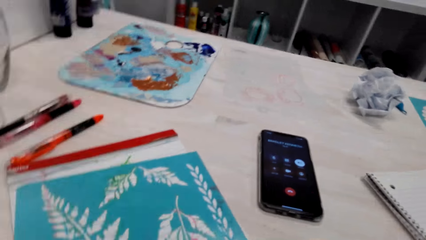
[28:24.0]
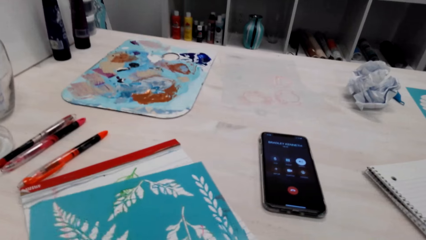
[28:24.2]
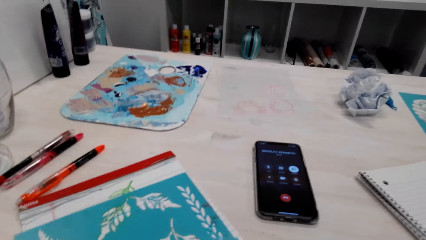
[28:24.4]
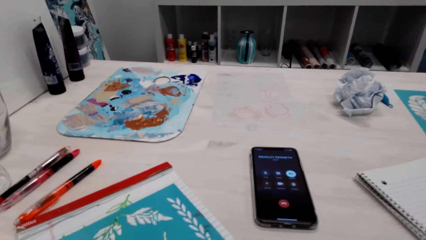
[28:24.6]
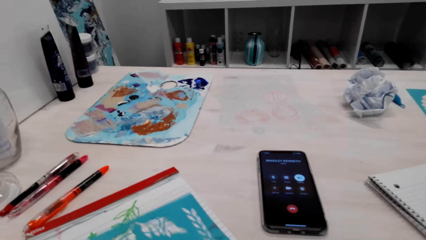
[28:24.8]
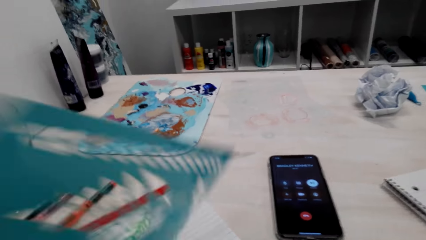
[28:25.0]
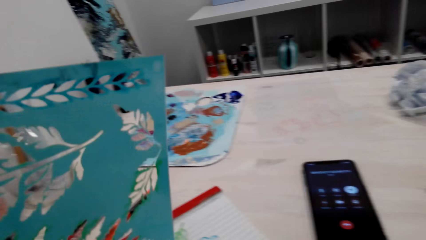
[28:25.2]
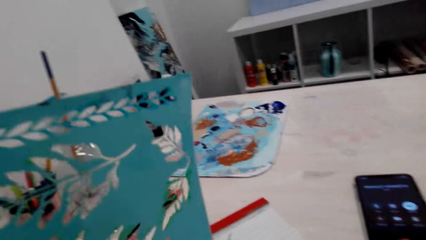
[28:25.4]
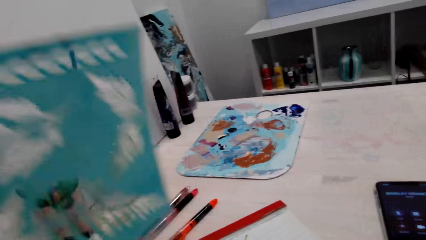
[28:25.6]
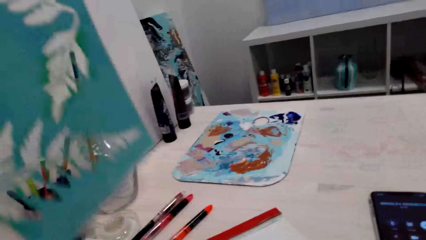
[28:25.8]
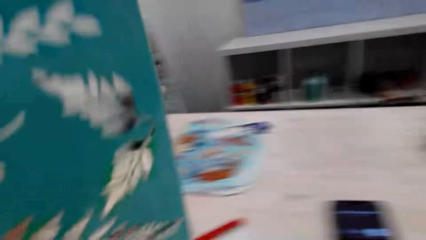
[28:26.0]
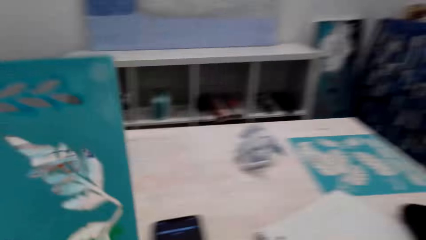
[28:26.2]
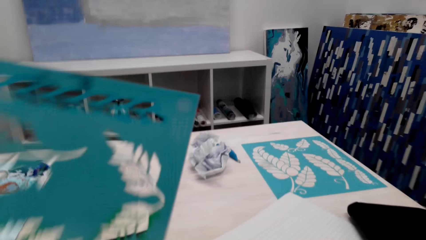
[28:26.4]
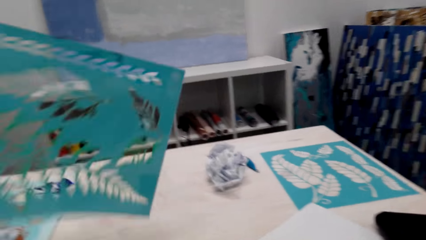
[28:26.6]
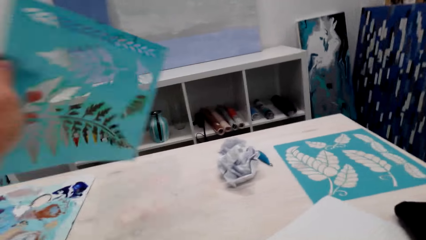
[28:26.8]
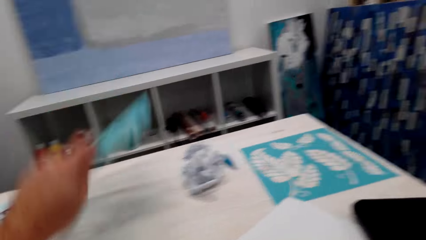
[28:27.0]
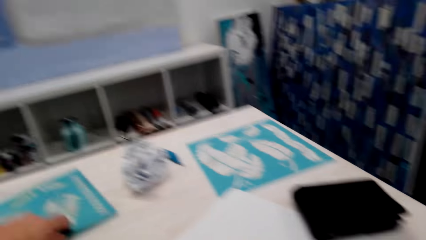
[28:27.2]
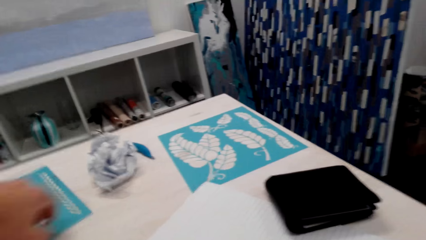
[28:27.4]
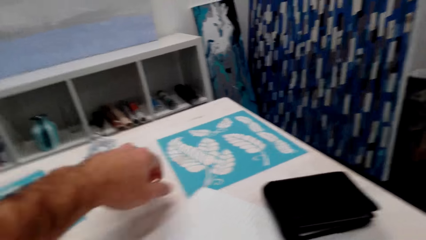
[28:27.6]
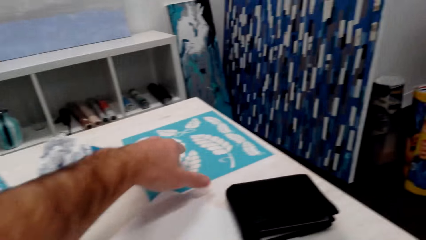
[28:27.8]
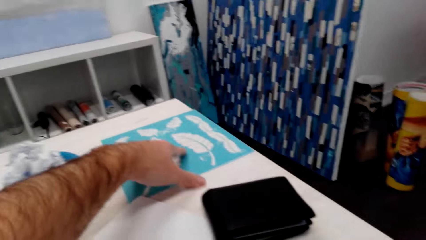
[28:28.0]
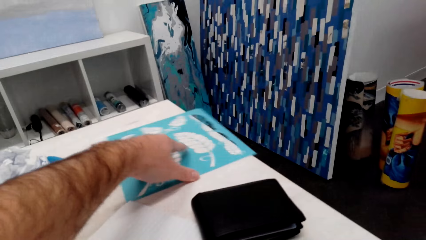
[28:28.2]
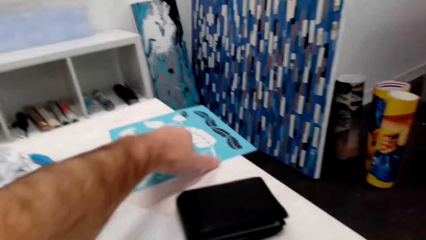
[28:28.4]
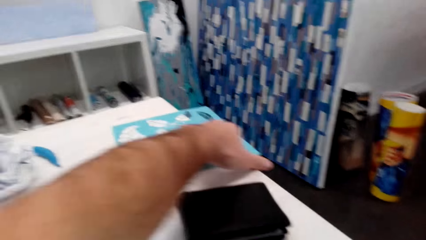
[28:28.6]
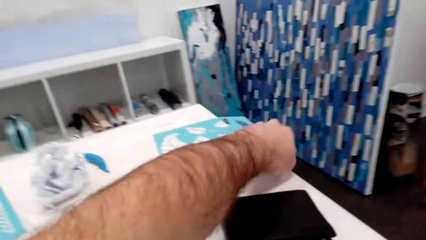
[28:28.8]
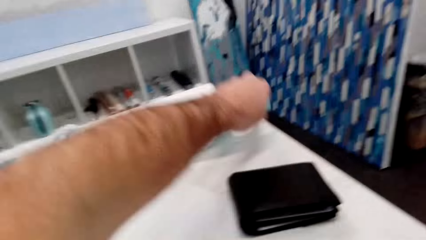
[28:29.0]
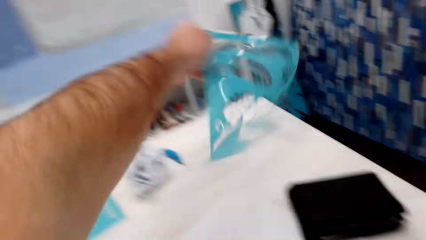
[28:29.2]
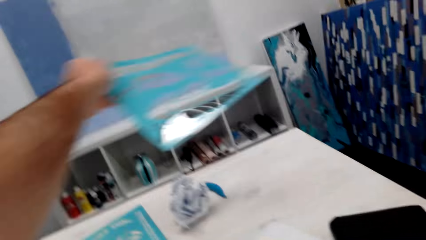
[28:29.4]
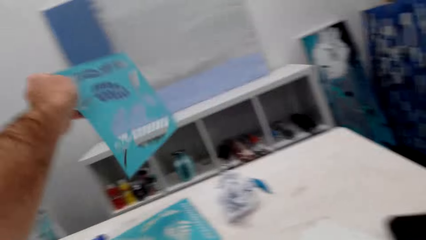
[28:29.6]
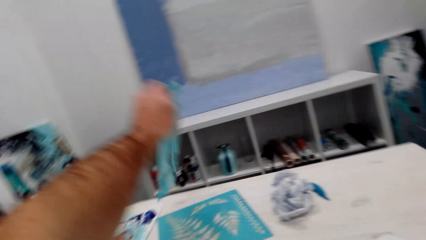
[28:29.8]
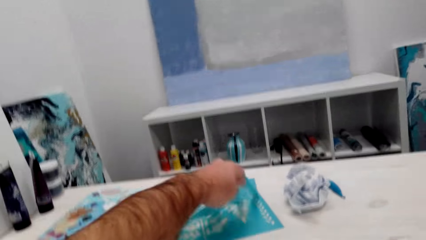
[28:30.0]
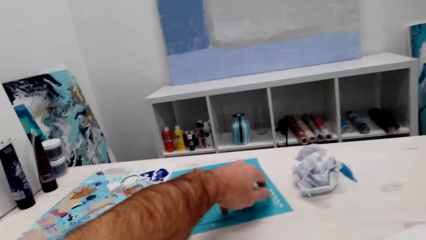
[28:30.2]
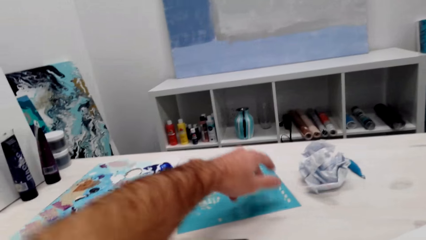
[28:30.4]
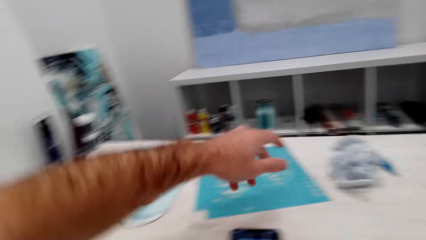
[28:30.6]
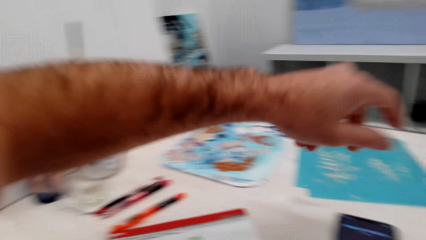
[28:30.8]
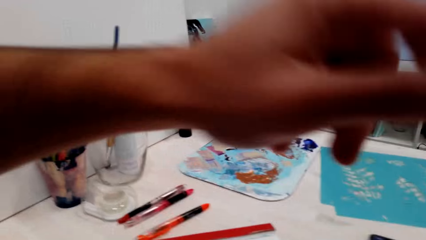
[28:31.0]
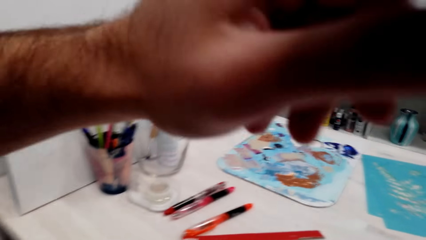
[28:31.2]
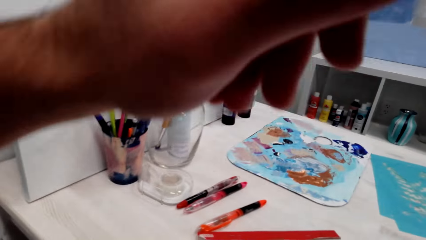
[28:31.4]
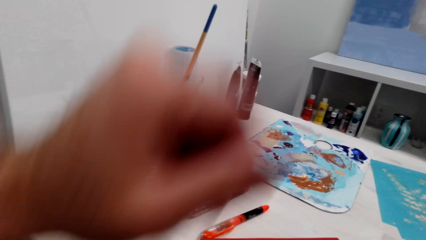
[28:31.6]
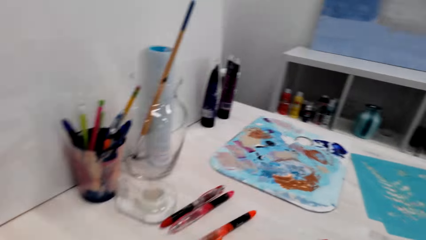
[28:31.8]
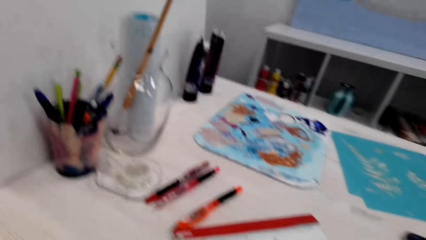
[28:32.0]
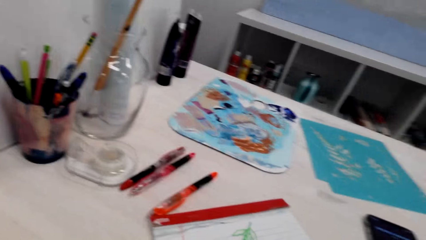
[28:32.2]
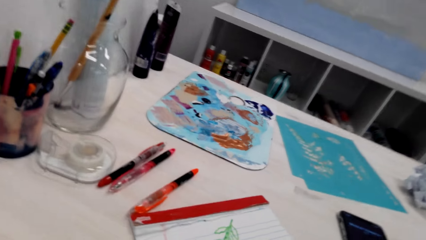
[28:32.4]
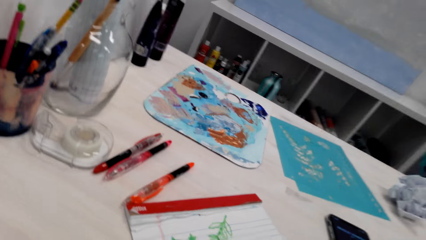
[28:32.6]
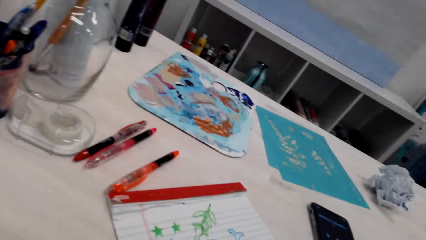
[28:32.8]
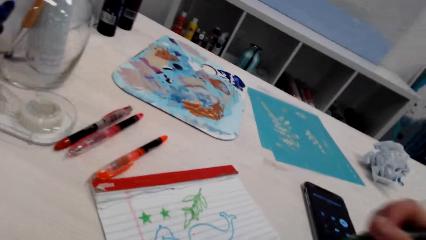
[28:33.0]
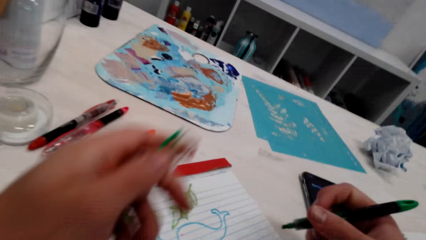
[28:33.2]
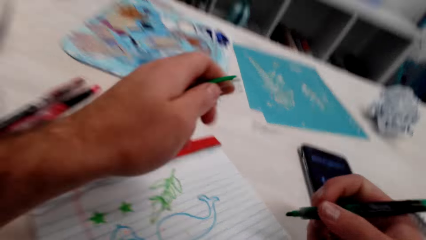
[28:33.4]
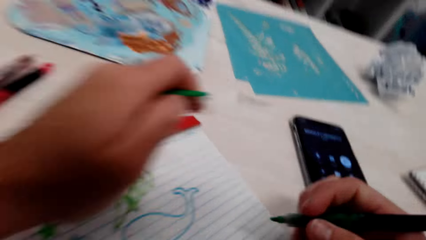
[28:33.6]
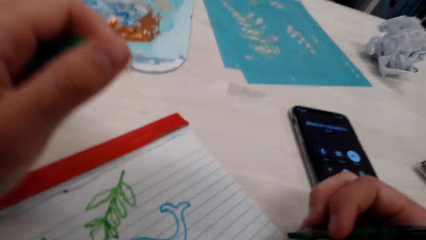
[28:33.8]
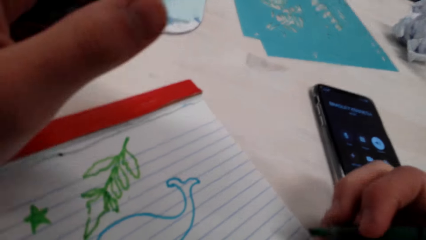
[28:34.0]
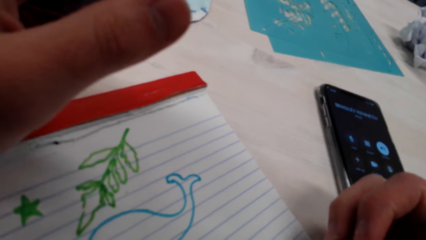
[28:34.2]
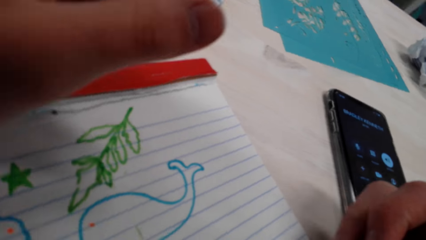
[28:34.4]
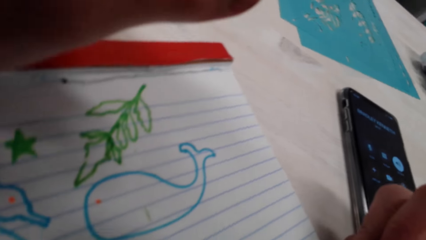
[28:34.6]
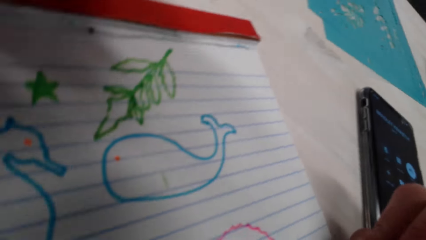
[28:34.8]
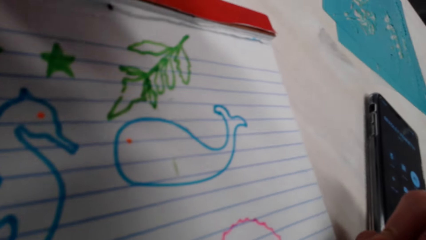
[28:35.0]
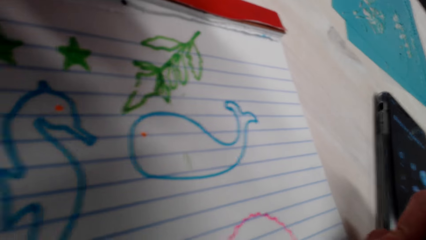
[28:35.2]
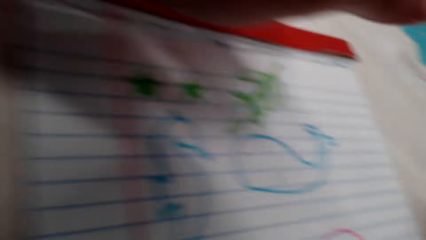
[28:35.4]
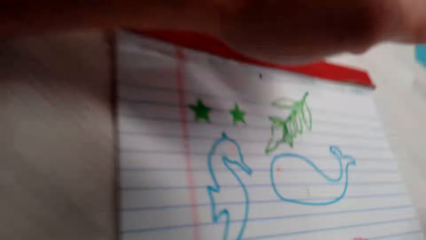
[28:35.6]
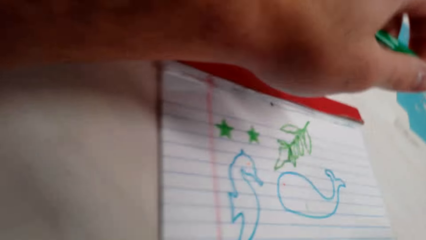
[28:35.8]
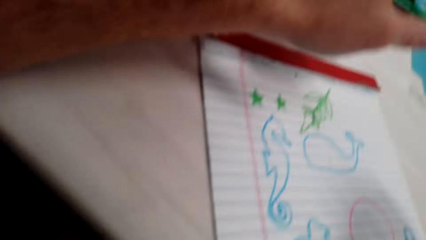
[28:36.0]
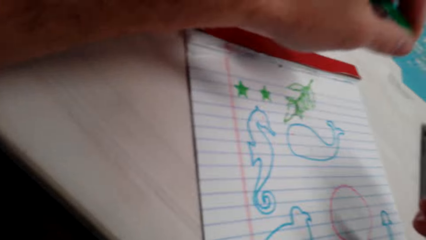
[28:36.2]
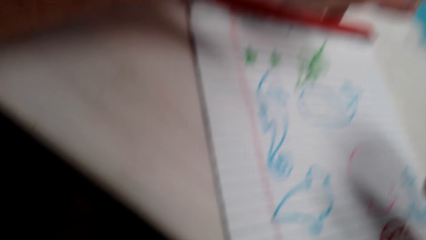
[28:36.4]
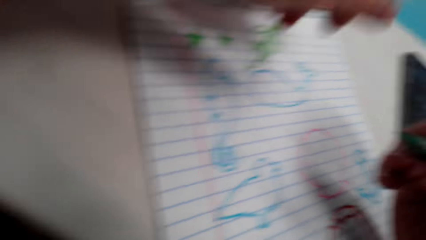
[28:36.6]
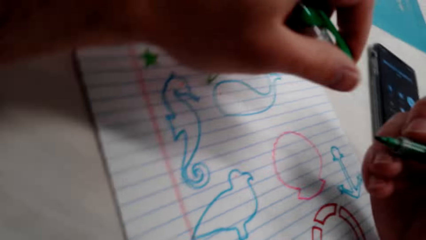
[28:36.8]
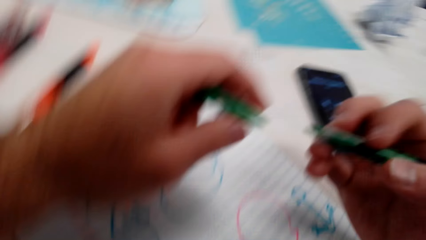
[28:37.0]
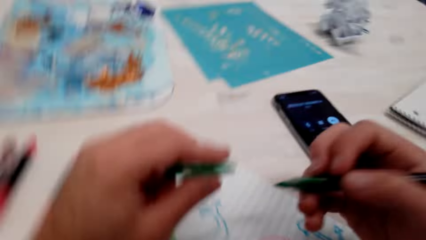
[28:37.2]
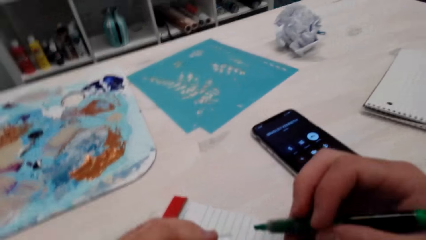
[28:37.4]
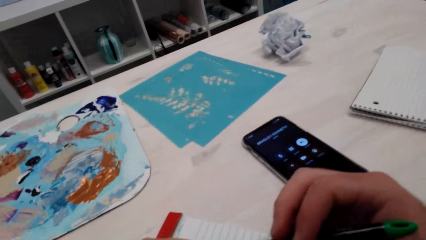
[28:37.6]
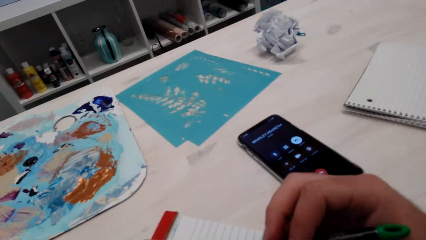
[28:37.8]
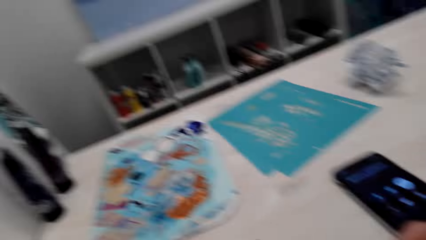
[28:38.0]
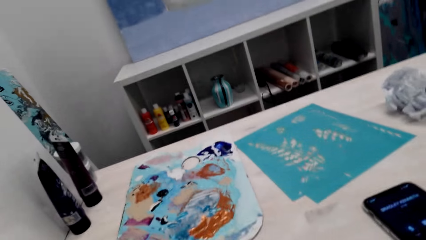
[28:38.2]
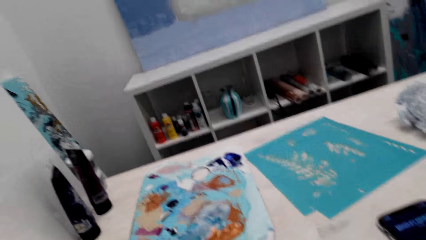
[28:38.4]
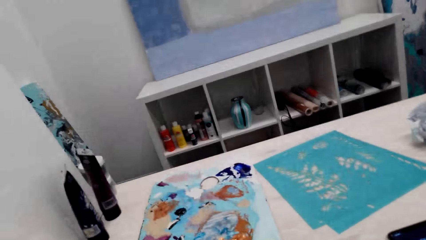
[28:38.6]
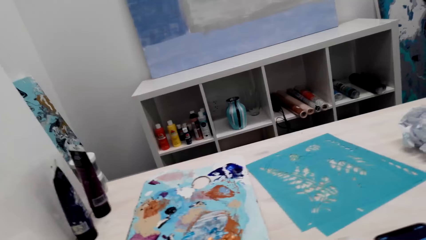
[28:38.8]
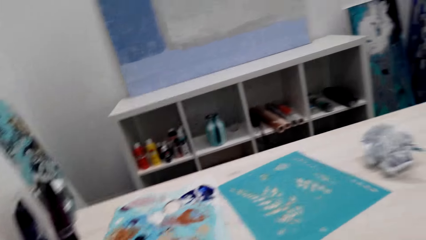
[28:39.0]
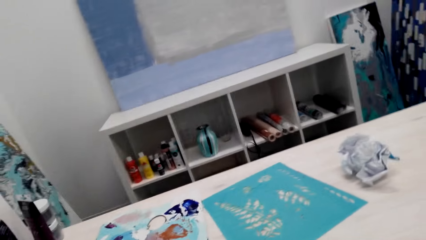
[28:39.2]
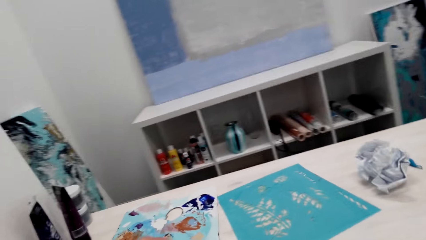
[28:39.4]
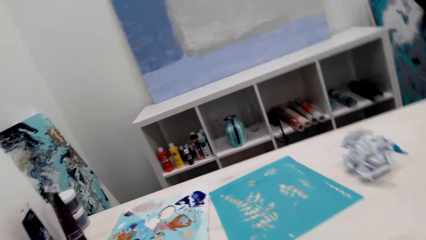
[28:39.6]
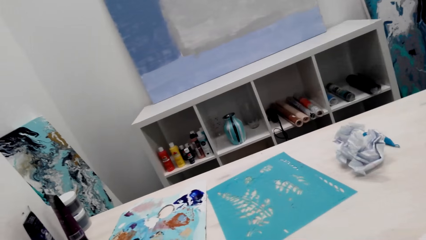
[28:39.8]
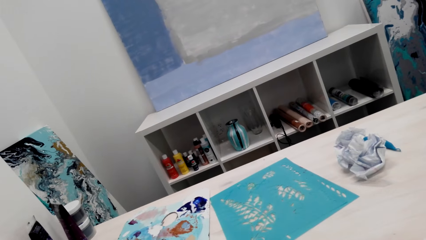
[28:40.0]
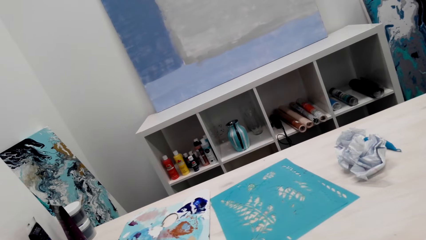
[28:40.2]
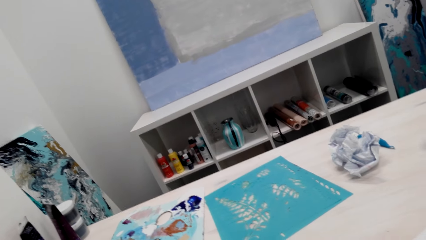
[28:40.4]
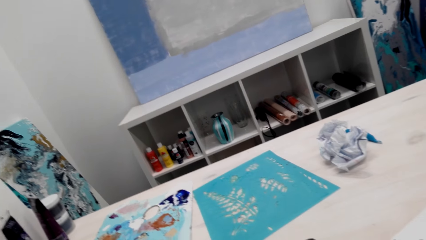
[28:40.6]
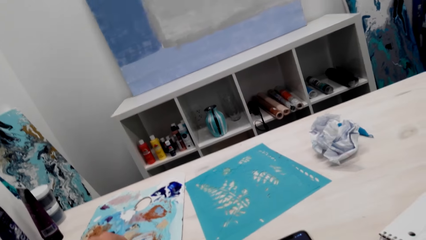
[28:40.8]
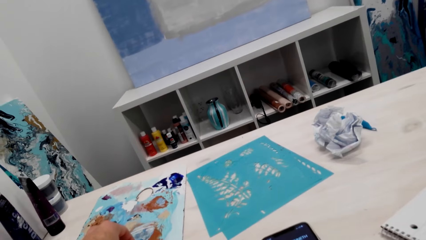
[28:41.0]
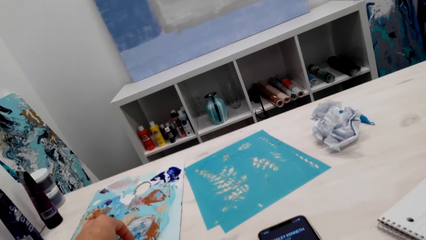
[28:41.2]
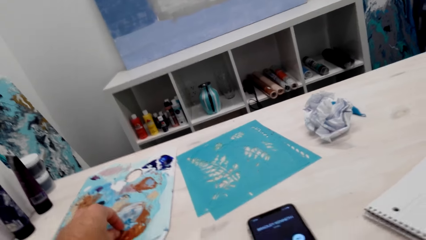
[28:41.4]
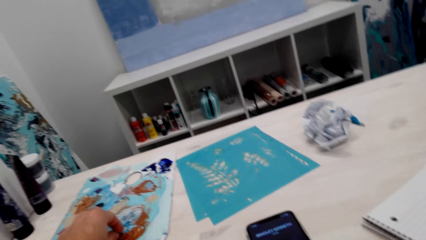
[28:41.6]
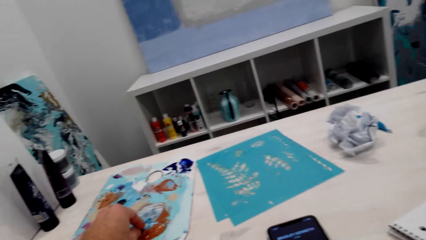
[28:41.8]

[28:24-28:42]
The camera wearer looks at the phone. They lift up the tracing paper, put the tracer on the table, and pick up the tracing paper. They look on the drawings.
